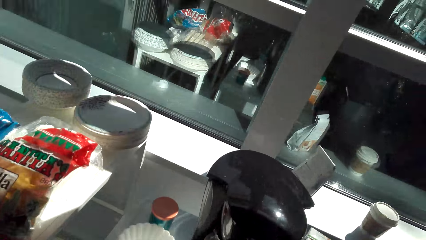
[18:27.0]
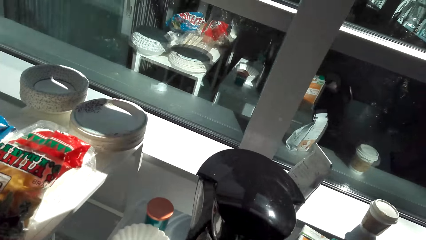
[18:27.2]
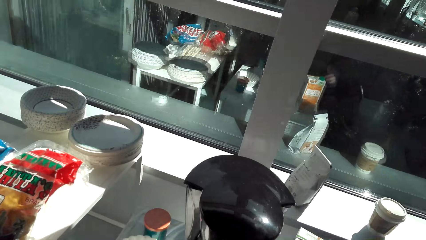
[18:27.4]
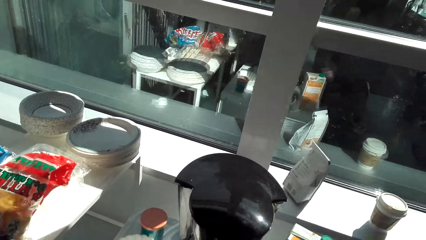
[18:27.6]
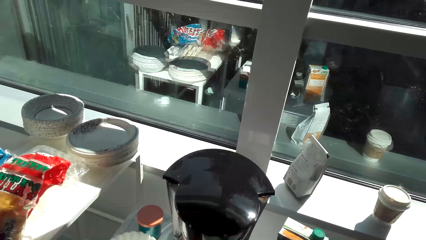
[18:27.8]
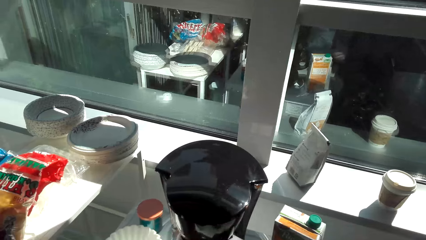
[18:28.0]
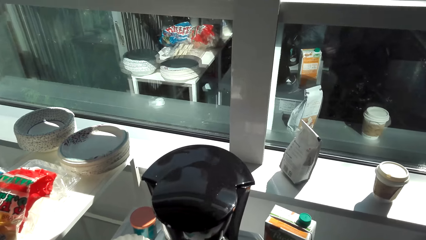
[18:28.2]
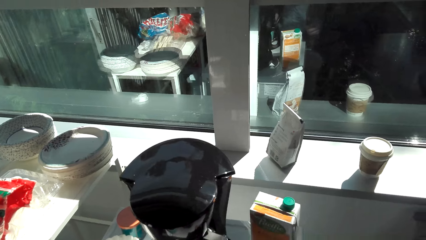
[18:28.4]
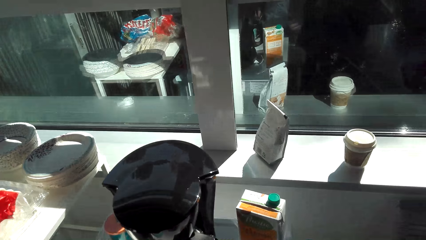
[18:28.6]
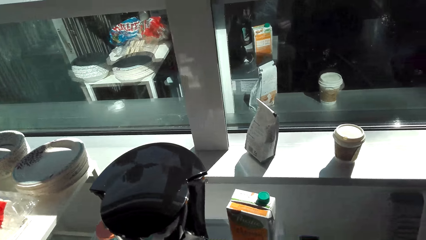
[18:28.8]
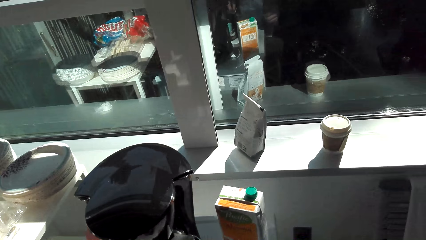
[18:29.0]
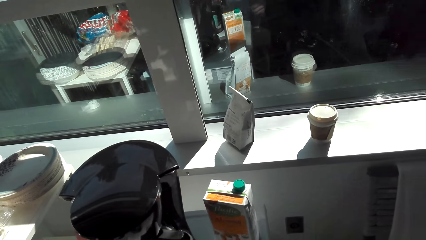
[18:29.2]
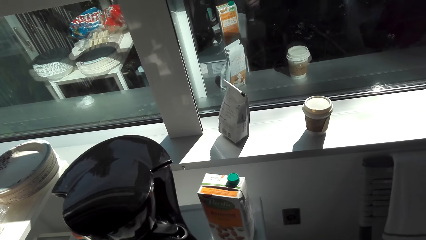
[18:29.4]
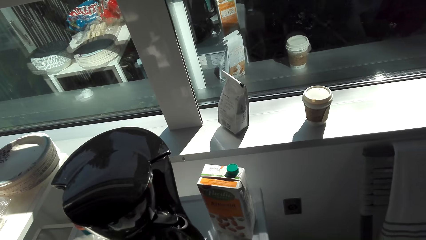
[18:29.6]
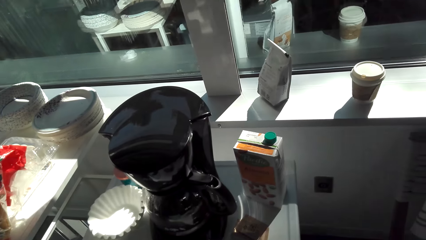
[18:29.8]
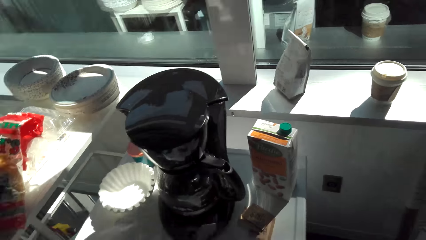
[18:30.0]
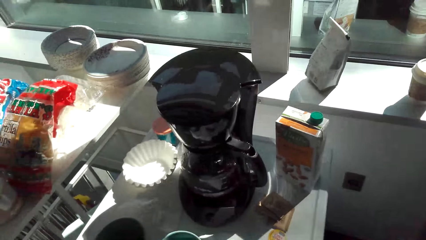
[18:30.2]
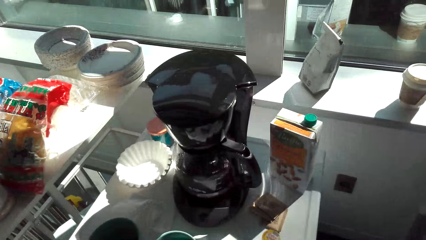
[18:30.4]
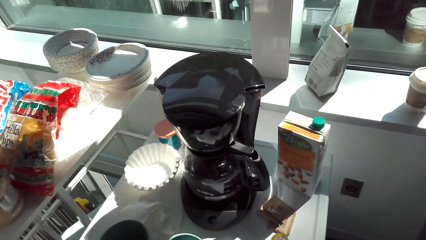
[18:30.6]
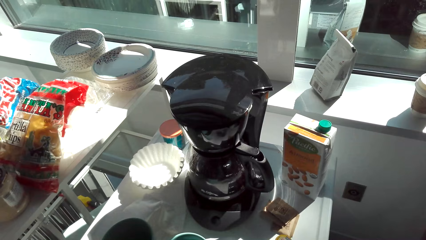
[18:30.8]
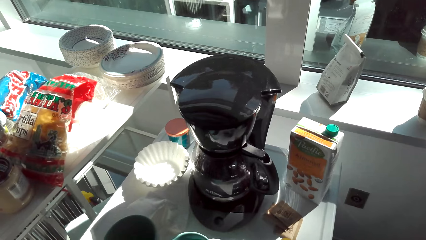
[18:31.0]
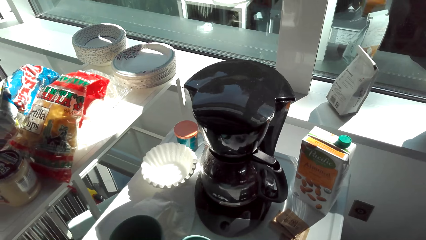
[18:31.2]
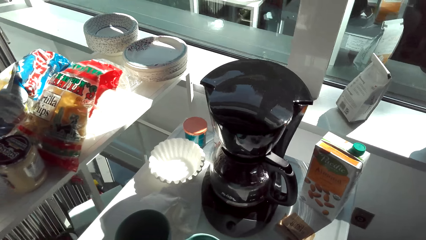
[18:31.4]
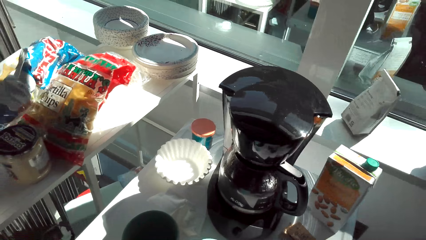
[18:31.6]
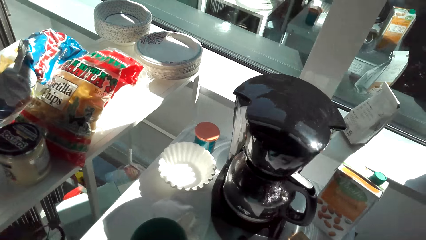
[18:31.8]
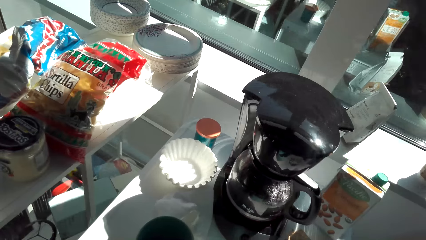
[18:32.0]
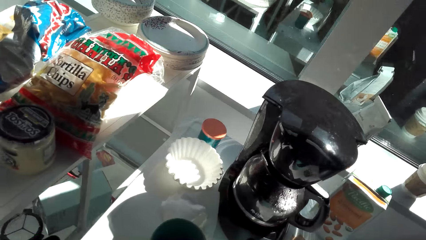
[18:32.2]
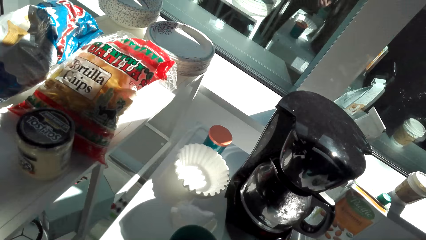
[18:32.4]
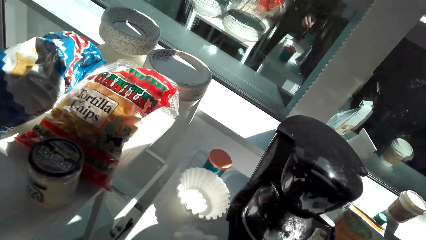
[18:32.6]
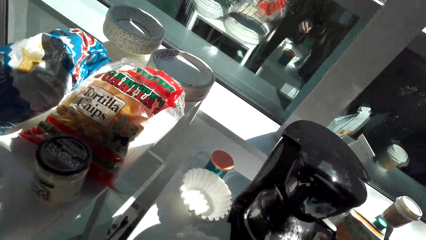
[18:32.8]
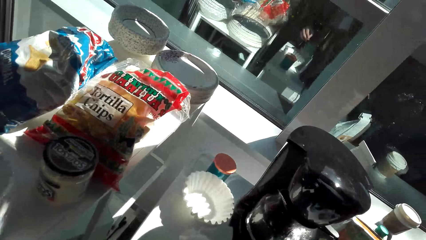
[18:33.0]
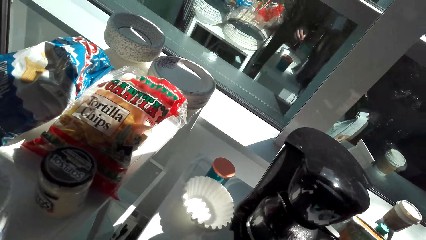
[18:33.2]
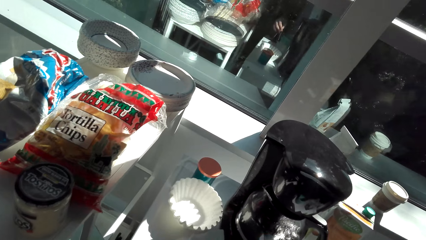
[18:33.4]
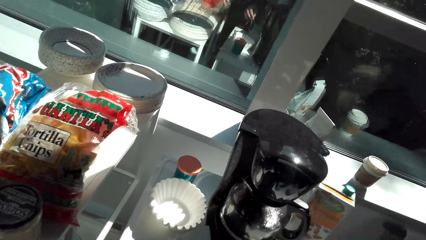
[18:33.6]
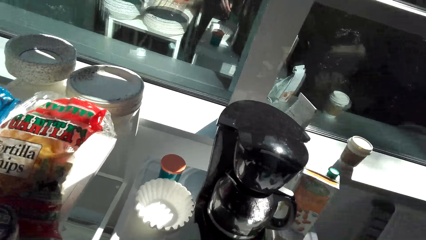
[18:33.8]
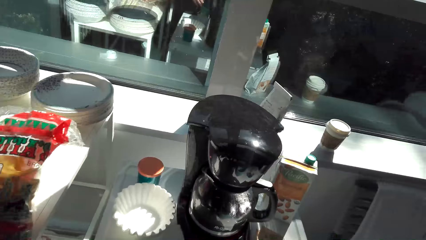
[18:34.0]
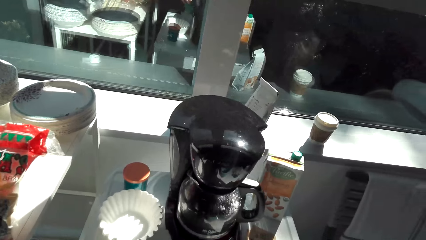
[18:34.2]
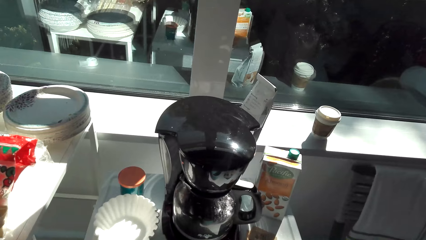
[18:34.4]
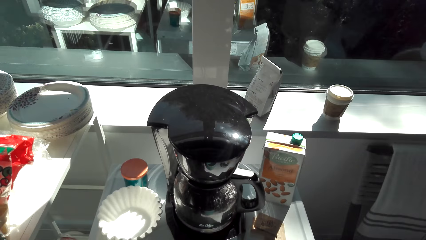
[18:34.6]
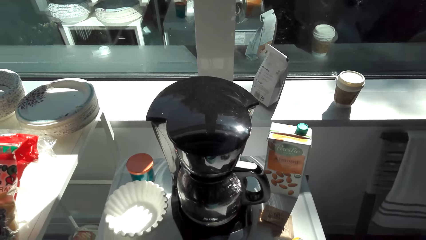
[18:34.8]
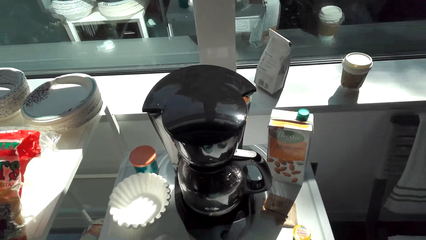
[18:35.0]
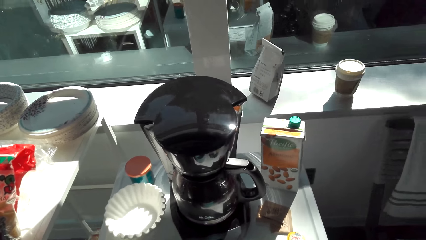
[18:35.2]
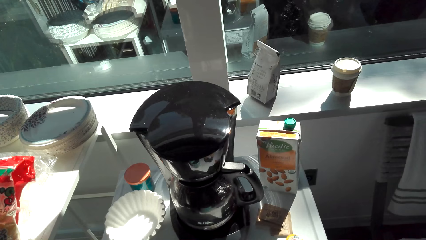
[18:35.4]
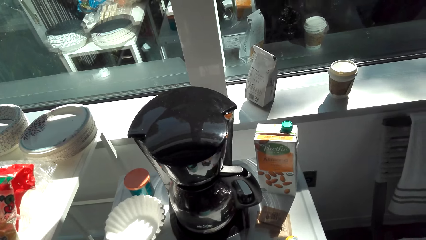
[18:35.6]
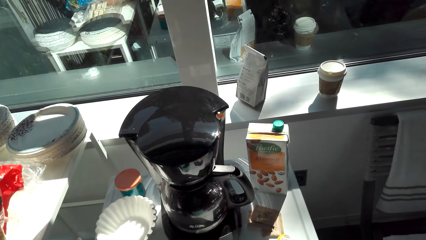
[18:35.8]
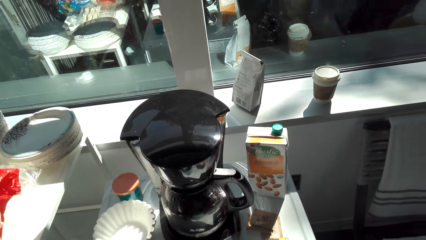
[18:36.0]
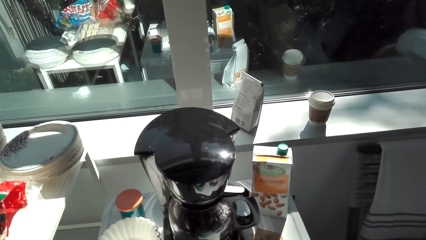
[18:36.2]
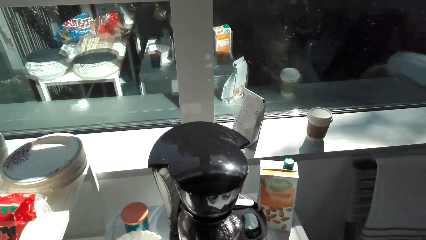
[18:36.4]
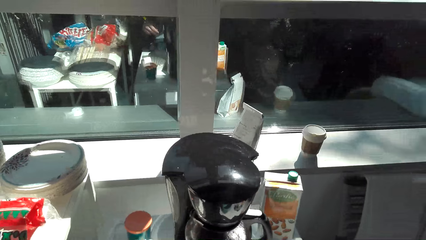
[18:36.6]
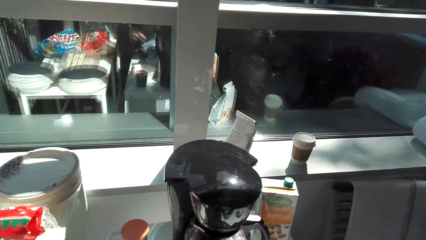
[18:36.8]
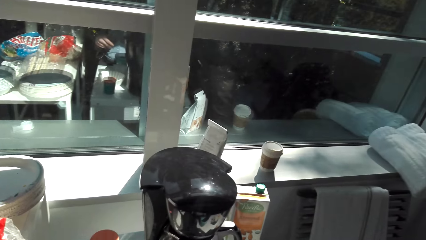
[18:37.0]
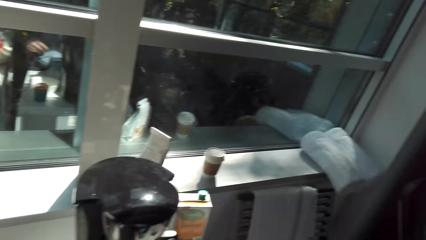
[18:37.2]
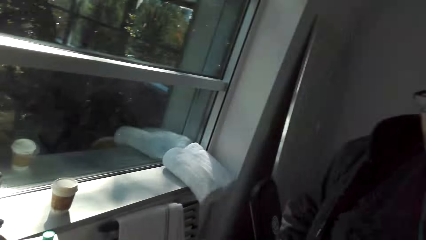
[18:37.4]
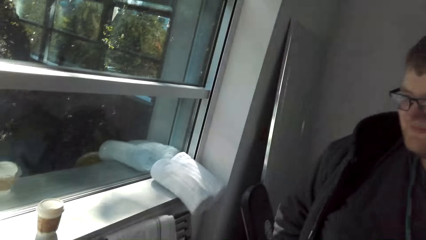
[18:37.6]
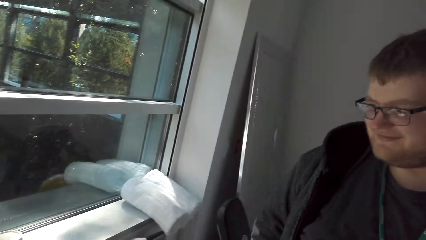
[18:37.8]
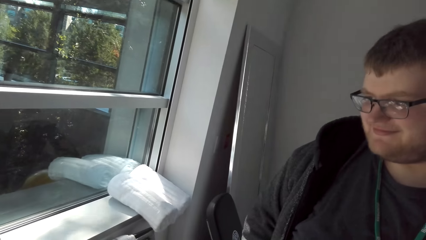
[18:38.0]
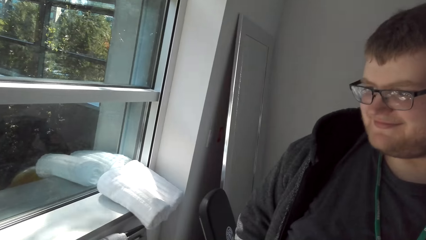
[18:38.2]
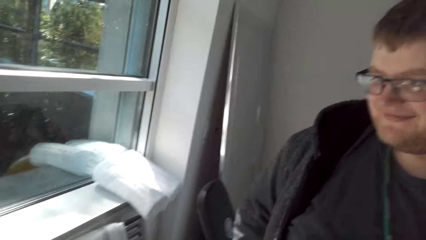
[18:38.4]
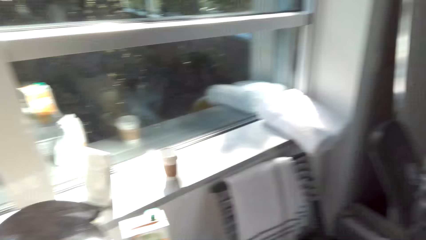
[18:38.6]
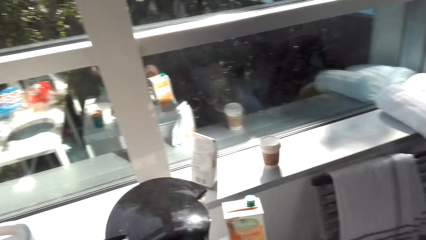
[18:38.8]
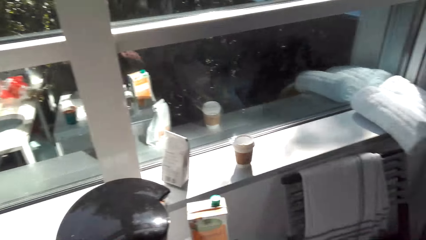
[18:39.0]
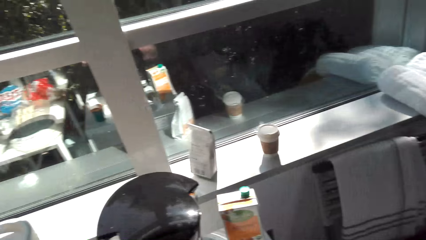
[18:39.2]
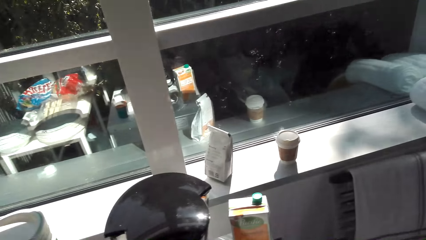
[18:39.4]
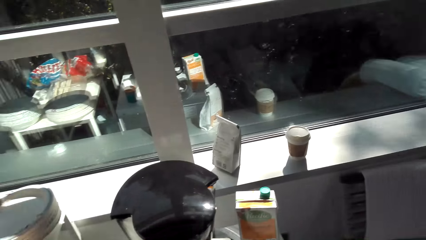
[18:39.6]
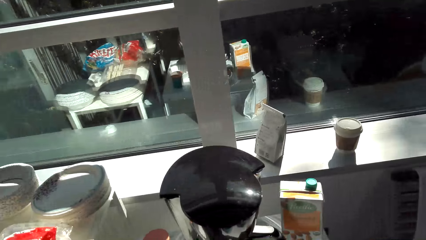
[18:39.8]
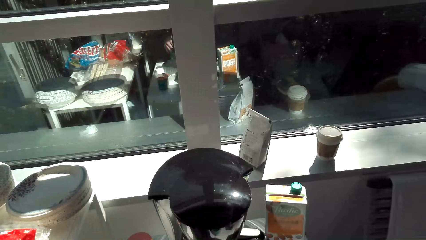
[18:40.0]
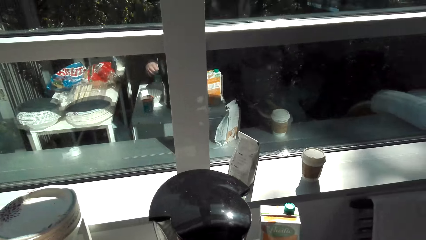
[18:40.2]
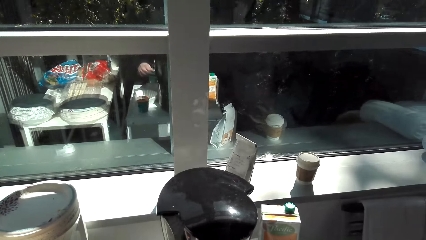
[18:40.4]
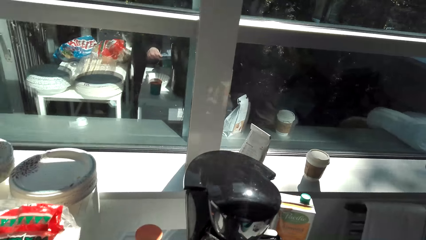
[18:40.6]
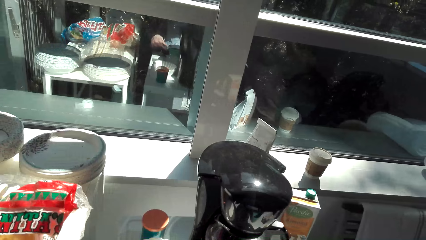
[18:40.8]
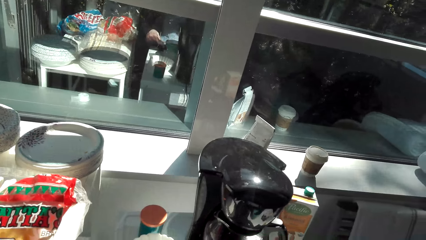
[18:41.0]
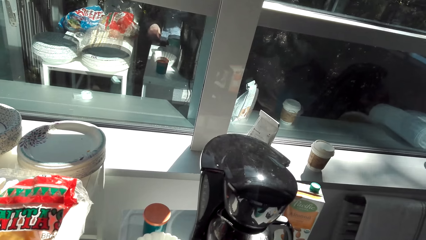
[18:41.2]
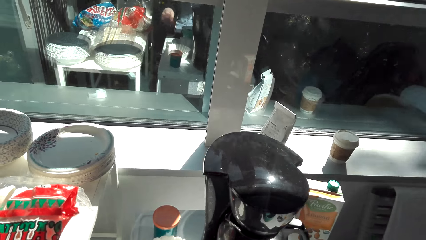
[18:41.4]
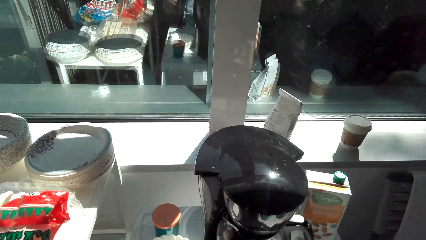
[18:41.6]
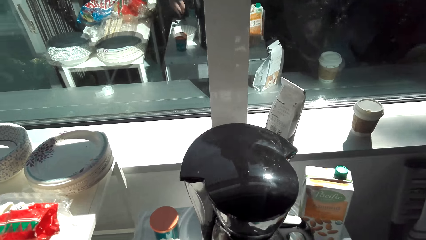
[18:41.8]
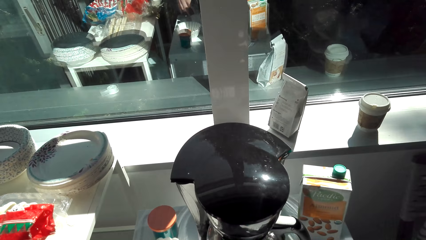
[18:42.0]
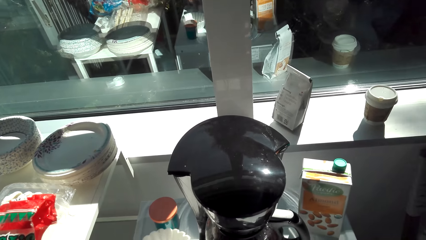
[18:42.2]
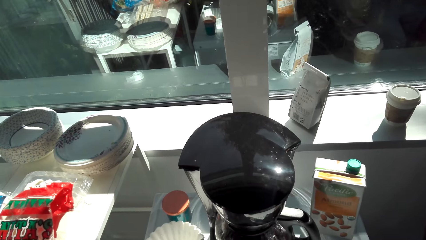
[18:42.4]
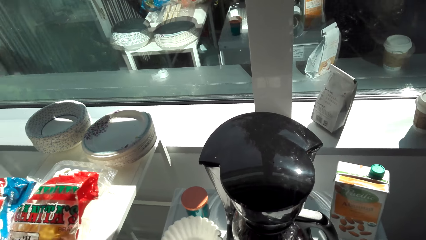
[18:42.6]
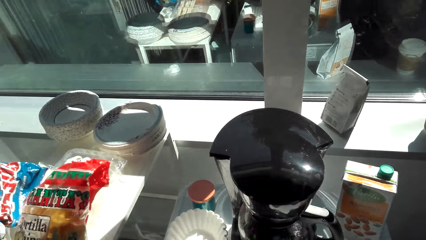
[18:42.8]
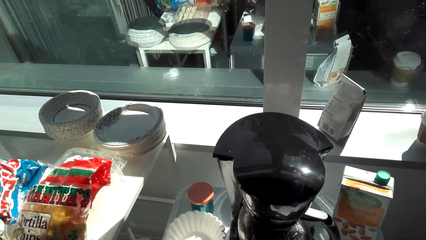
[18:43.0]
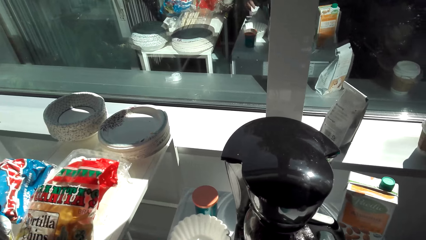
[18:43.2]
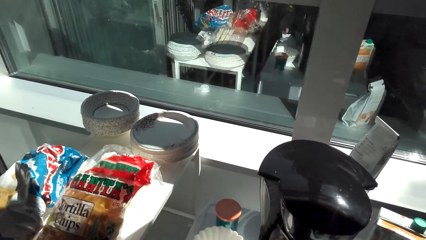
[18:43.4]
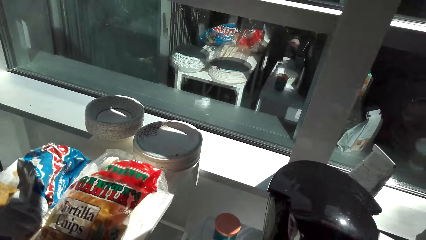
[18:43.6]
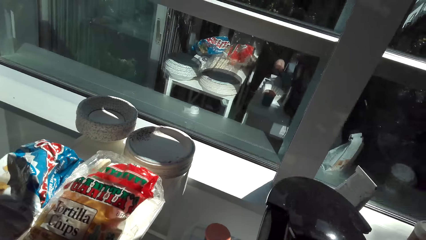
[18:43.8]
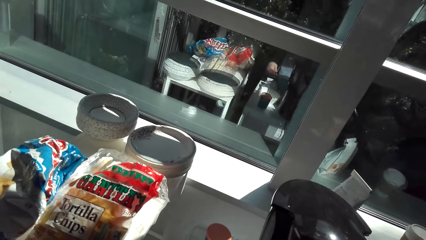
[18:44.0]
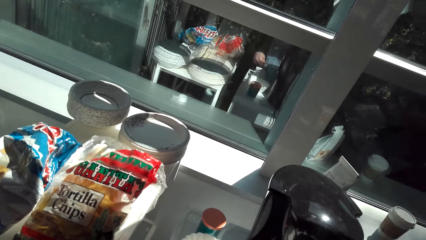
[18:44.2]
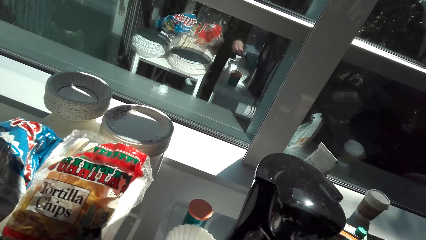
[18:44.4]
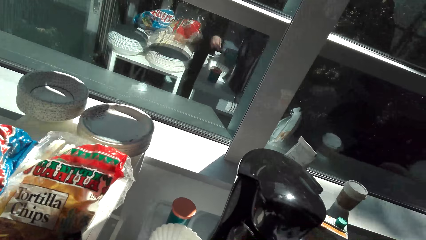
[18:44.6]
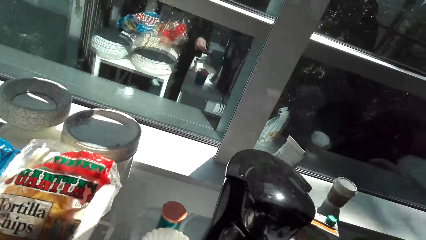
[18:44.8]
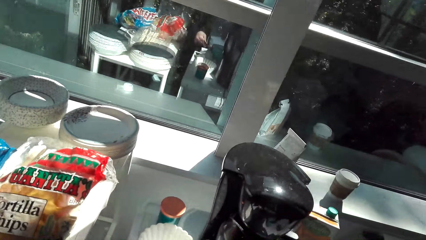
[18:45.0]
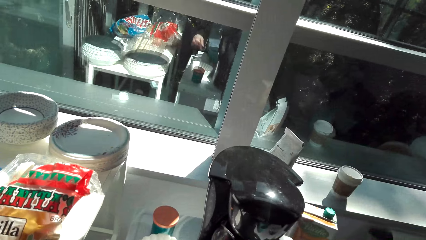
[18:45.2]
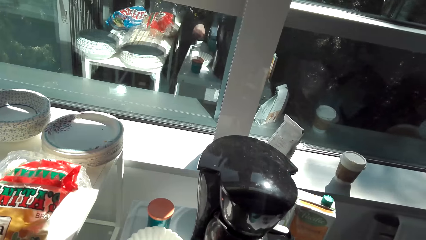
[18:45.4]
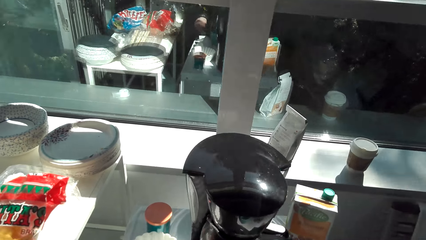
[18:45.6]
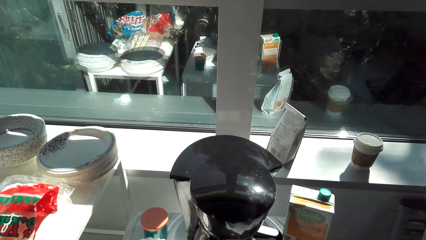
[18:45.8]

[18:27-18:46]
The camera wearer blends something. They talk. A man talks.
